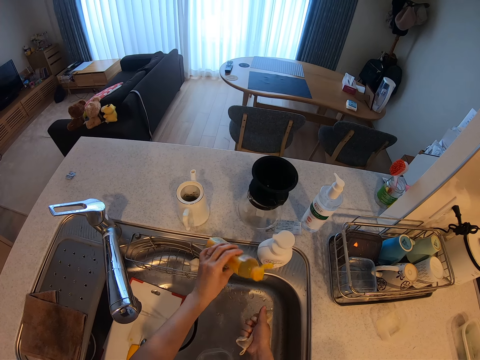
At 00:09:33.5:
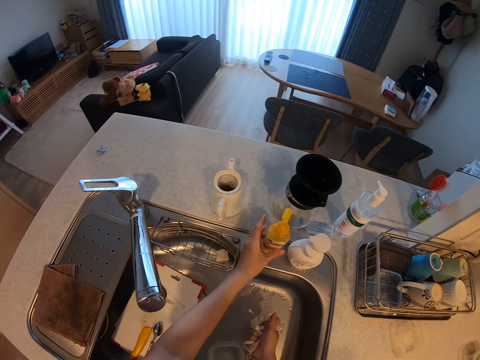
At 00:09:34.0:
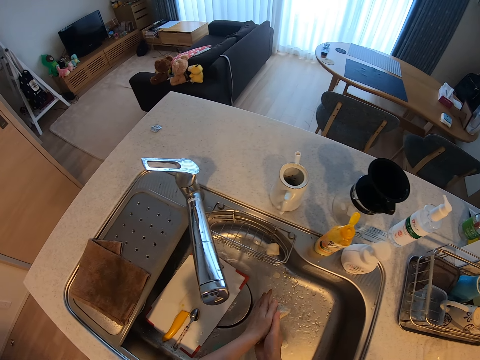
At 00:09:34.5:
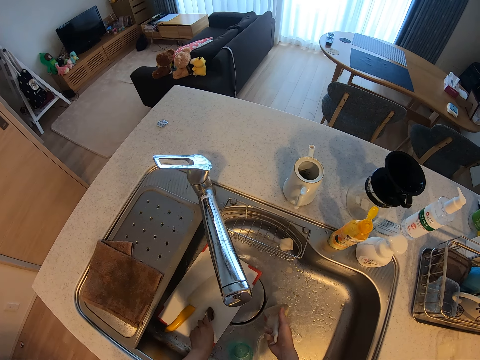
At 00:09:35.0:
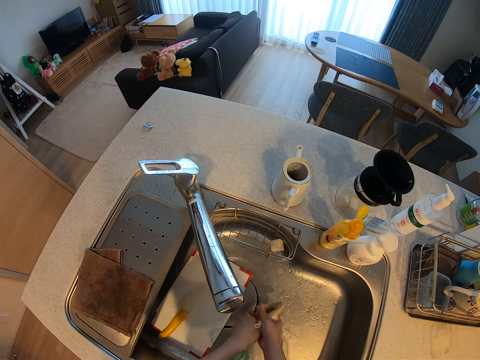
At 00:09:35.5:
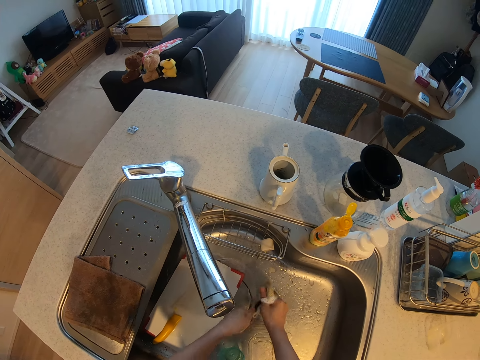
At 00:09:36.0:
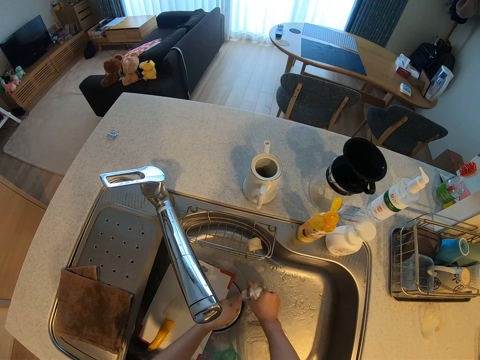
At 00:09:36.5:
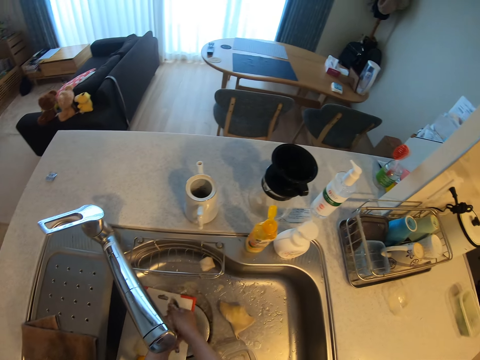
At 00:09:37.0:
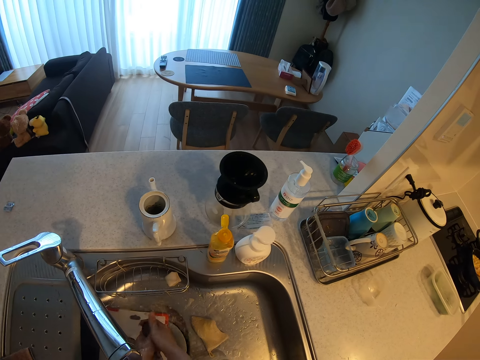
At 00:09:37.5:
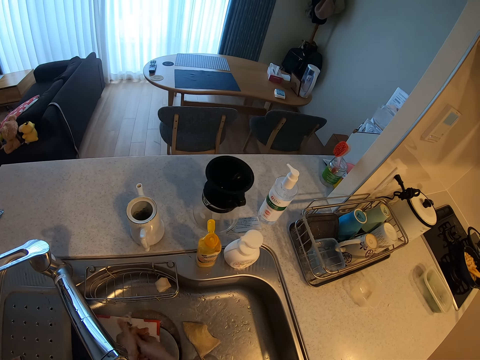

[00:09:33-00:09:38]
The camera wearer drops the bottle of liquid soap on the kitchen sink. She squeezes the sponge between her palms. She picks up the spoon with her left hand. She washes the spoon with the sponge. She drops the sponge in the kitchen sink with her right hand. She rinses the spoon under running water.

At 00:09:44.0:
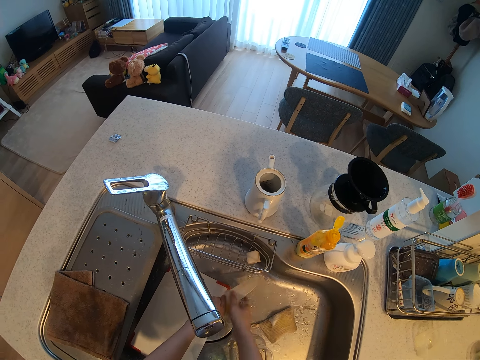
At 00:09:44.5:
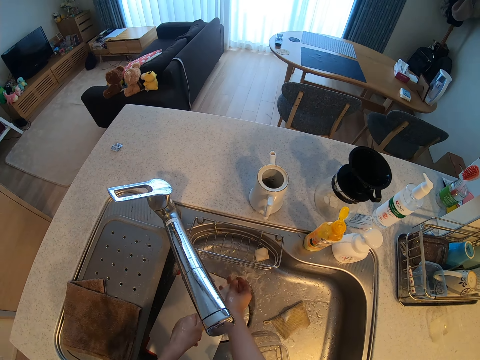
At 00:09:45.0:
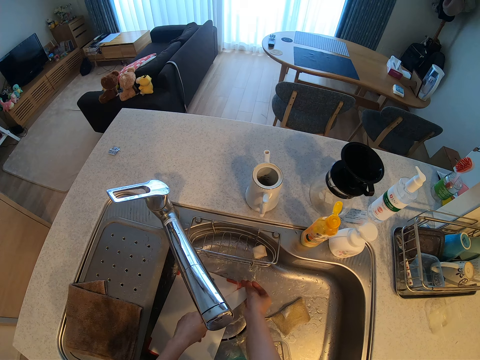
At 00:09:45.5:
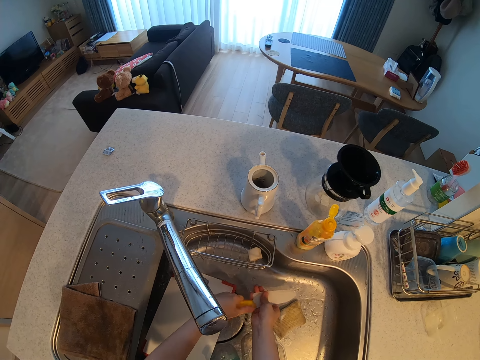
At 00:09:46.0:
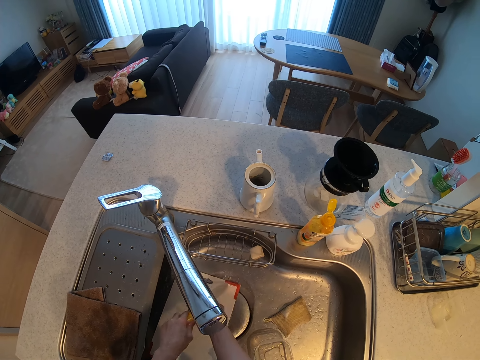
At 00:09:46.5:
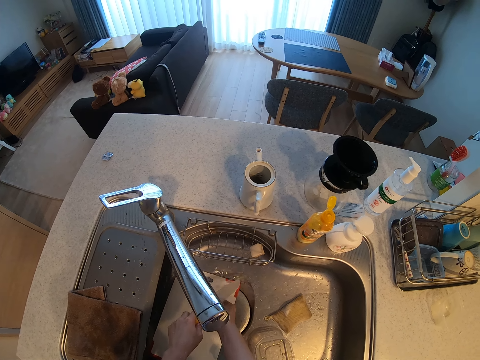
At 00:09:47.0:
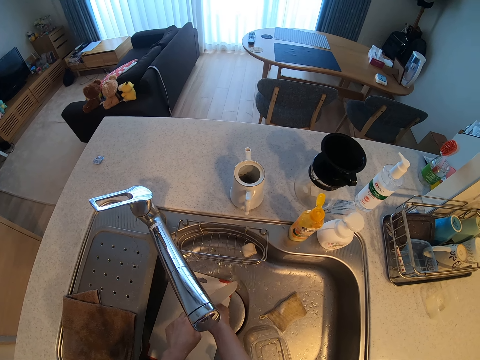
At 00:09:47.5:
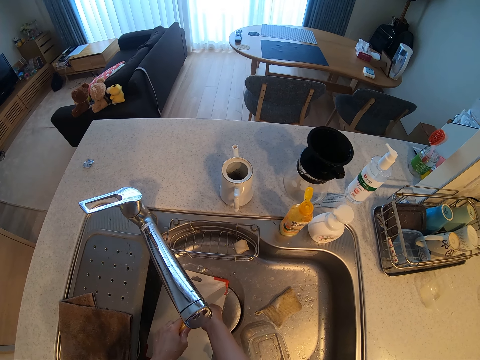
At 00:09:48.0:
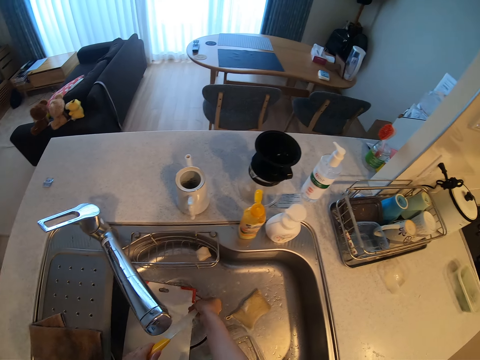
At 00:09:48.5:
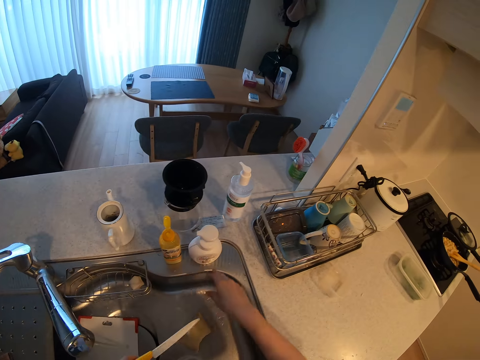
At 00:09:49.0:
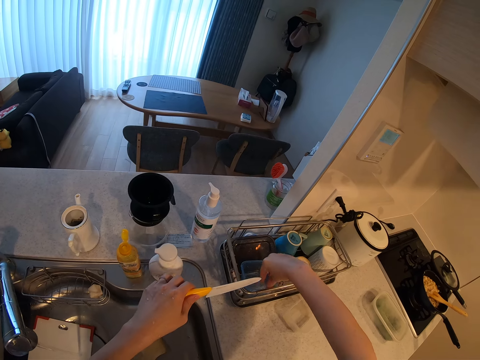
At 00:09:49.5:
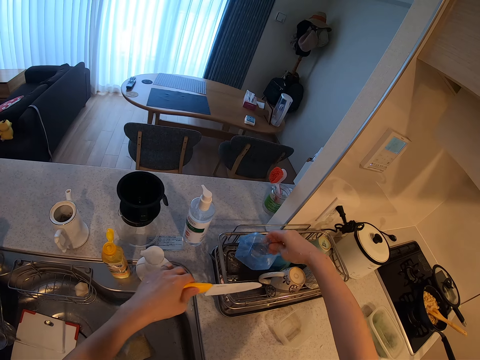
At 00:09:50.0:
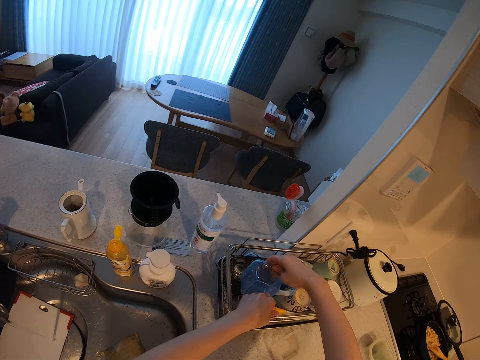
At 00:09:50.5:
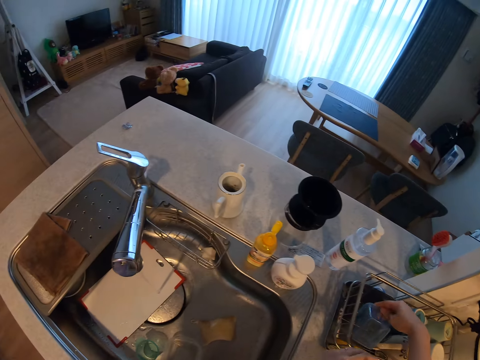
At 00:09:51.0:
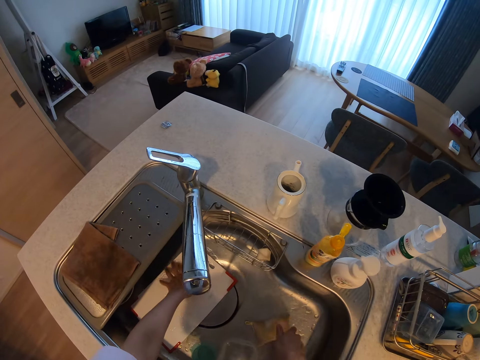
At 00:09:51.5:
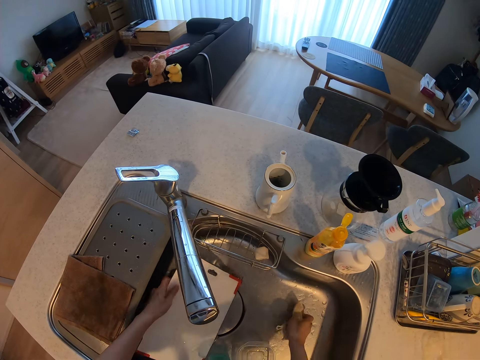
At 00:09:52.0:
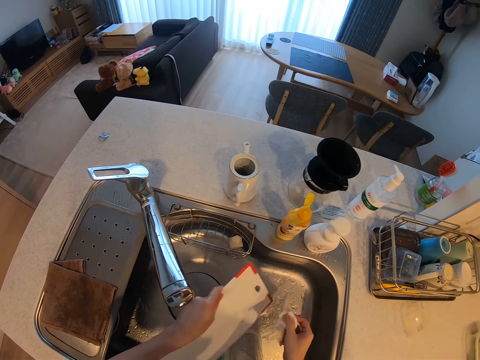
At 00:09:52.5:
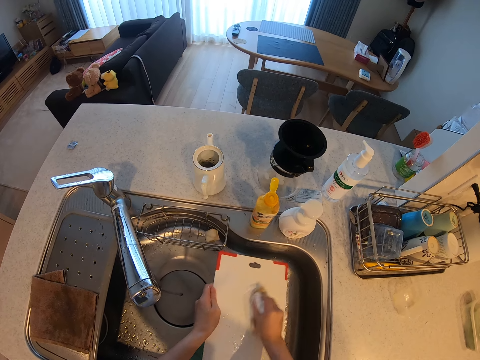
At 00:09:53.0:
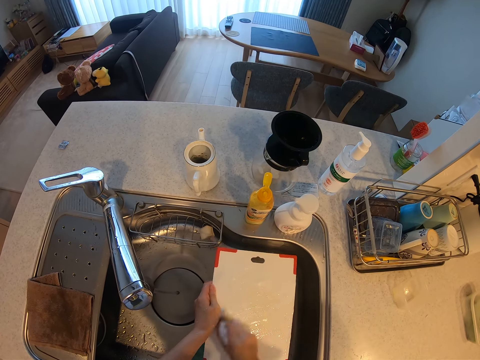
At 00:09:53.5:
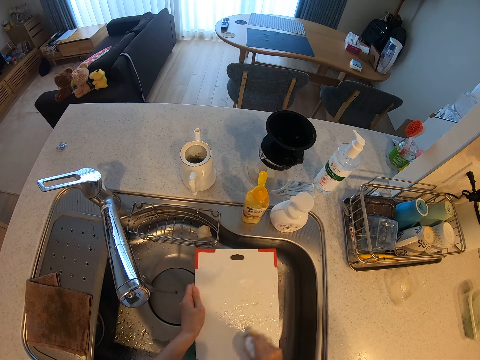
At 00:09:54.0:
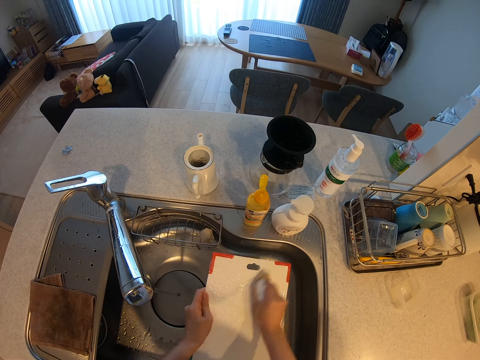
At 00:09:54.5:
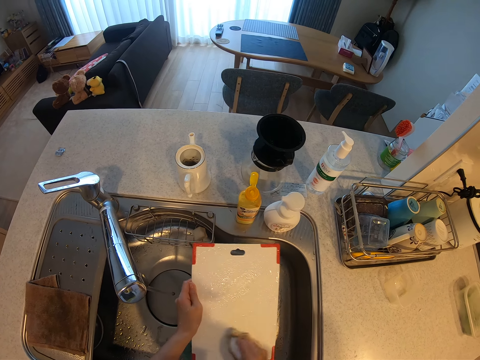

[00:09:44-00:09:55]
The camera wearer drops the sponge into the kitchen sink. She rinses the knife under running water. She lifts up a plastic plate from the plate rack. She drops the knife into the plate rack. She drops the plastic into the plate rack. She picks up the sponge with her right hand. She lifts up the chopping board with her left hand. She washes the chopping board with the sponge.

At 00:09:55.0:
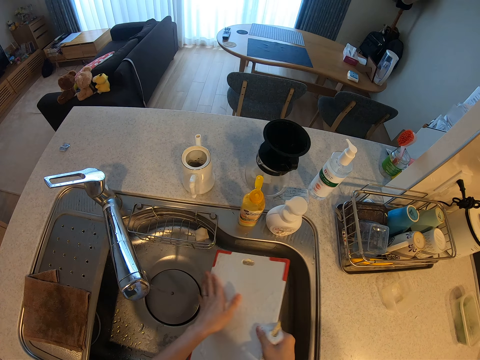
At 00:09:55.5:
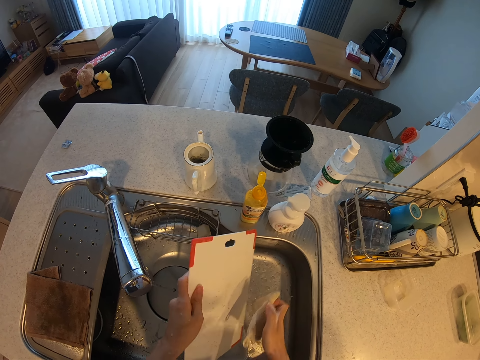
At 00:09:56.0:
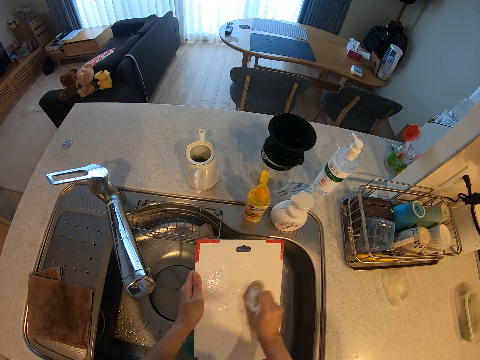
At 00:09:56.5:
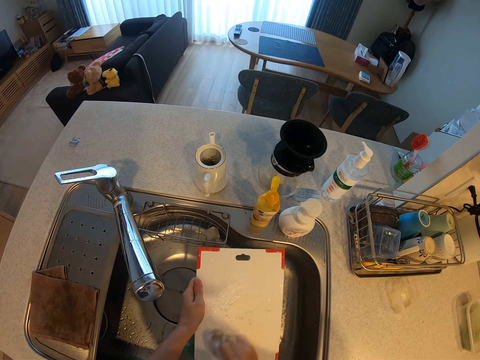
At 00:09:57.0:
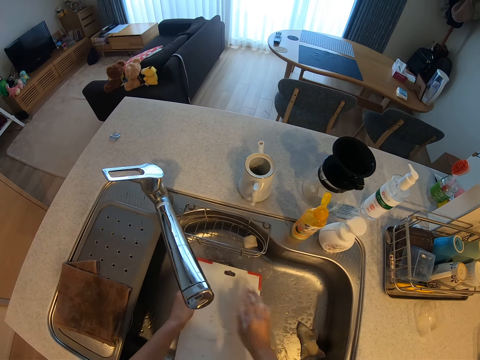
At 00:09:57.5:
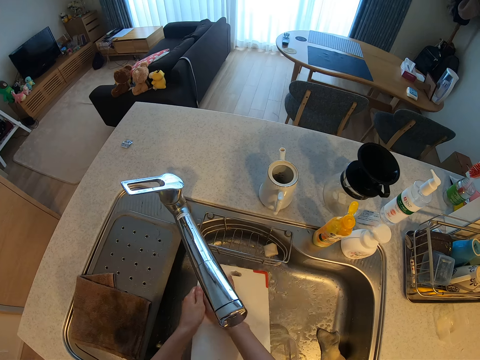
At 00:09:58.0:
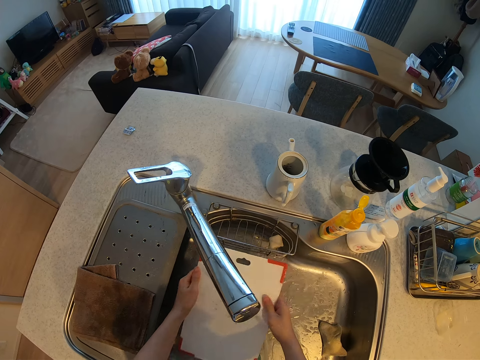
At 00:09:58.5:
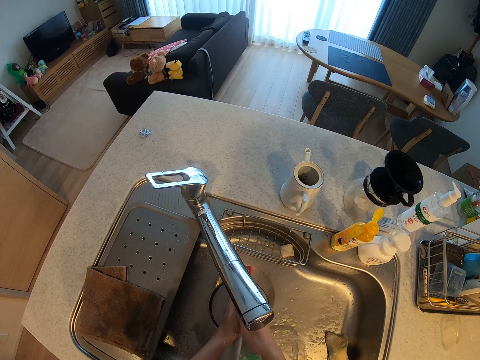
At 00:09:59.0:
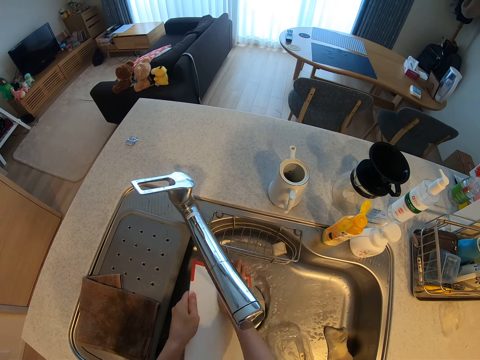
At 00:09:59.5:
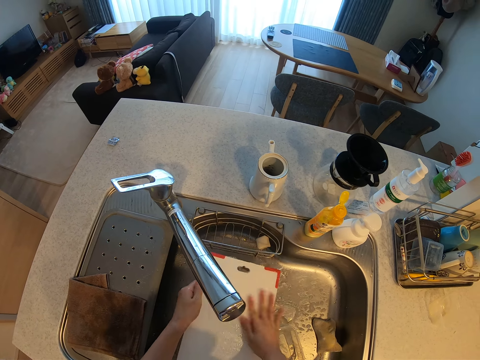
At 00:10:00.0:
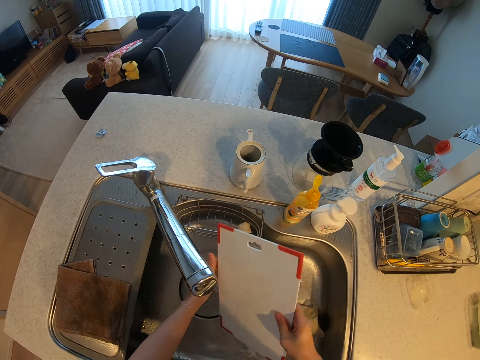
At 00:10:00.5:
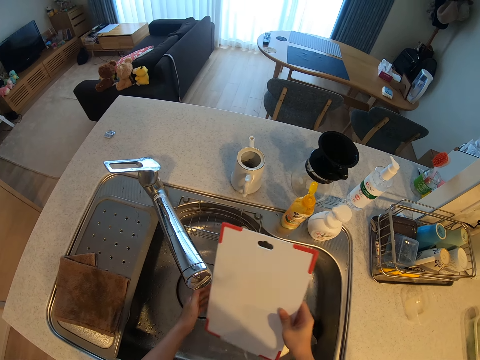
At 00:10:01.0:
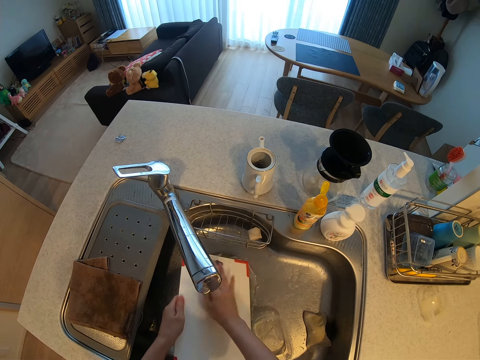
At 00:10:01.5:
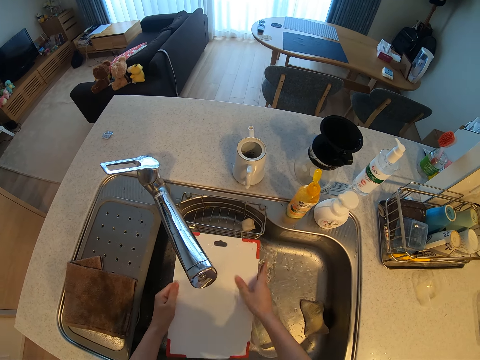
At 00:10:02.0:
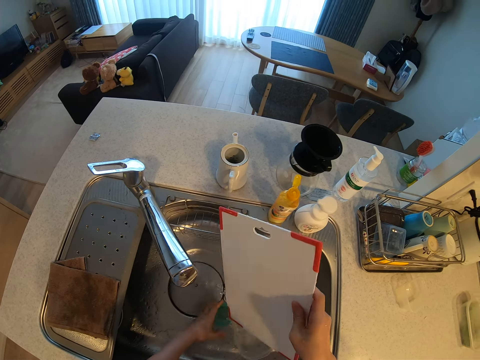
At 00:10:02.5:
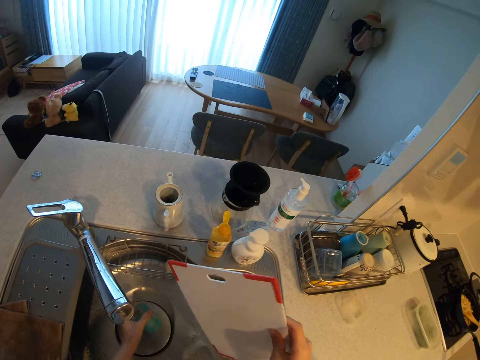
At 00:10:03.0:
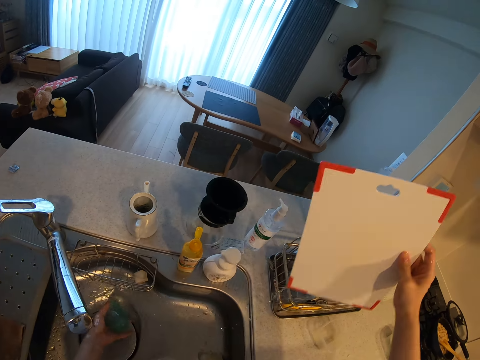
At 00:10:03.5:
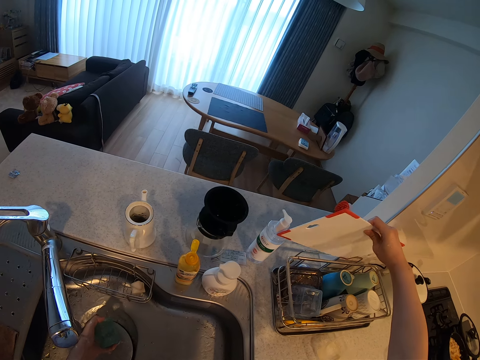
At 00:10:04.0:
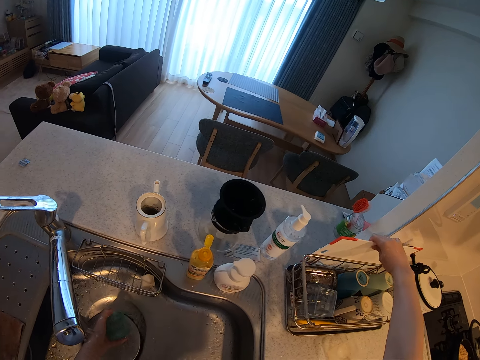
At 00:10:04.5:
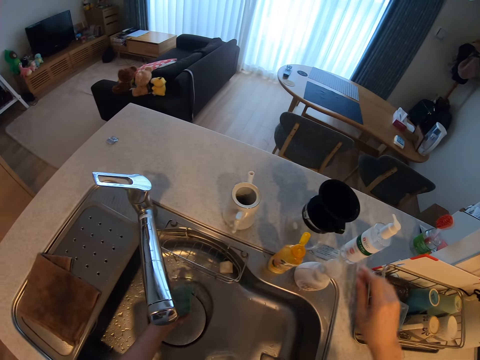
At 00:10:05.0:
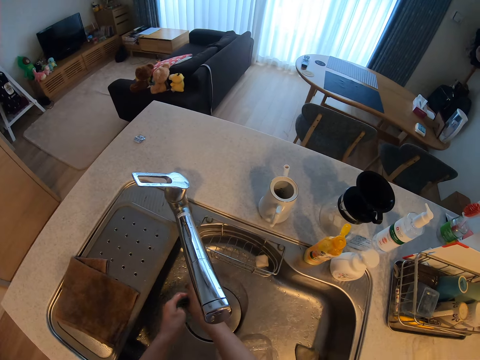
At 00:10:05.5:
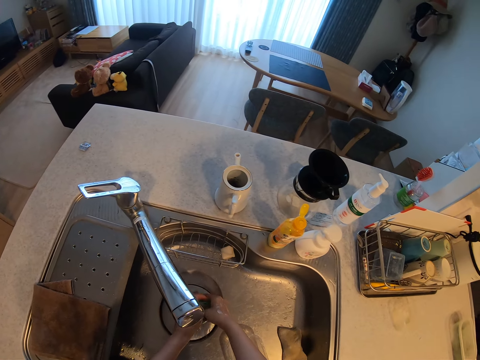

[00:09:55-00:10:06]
The camera wearer drops the sponge into the kitchen sink. She rinses the chopping board under running water. She shakes off water droplets from the chopping board. She drops the chopping board into the plate rack. She picks up a cup with her left hand. She rinses the cup under running water.
